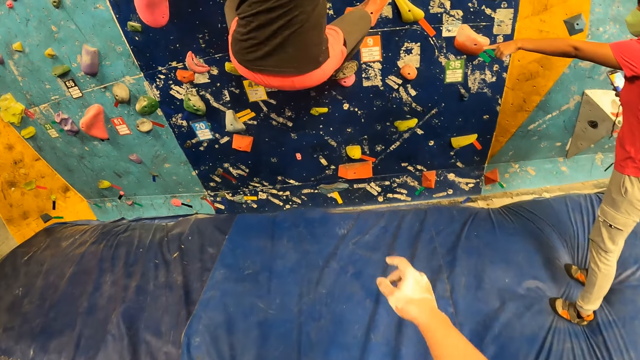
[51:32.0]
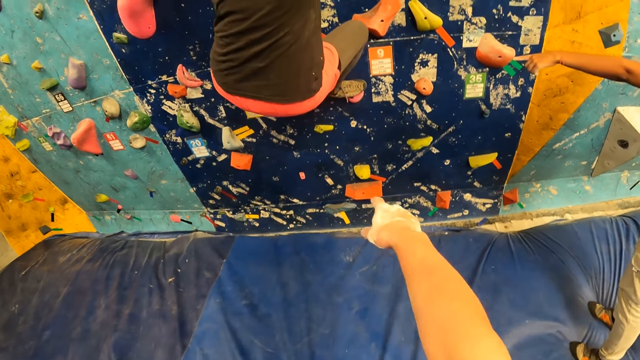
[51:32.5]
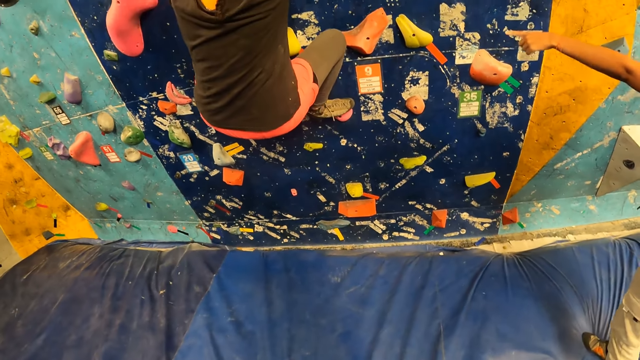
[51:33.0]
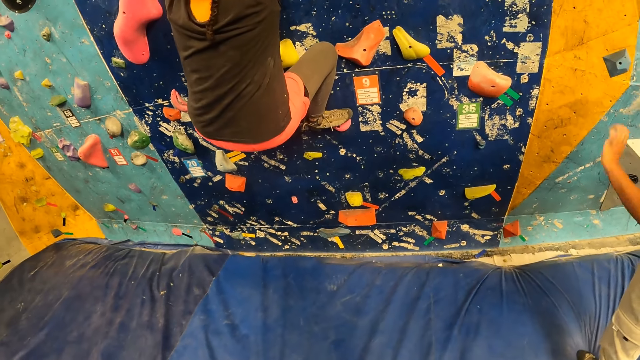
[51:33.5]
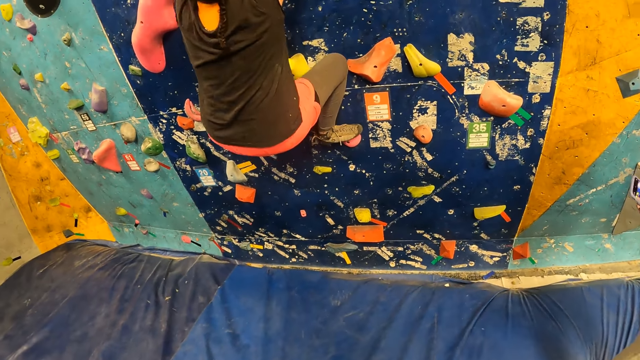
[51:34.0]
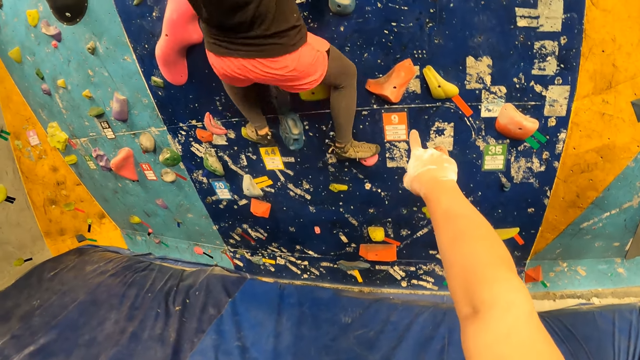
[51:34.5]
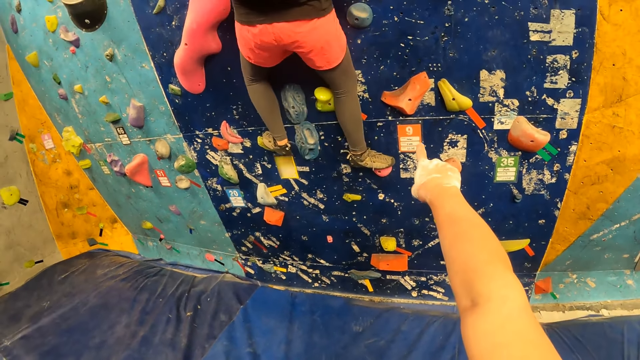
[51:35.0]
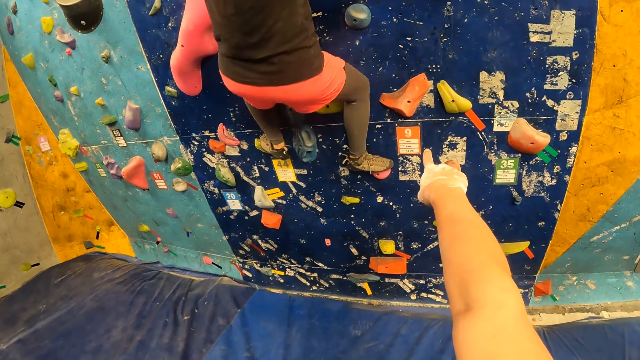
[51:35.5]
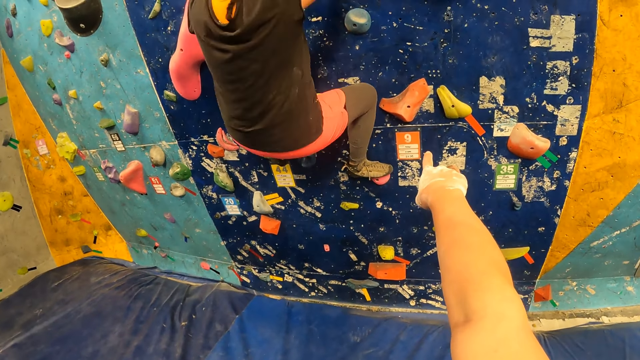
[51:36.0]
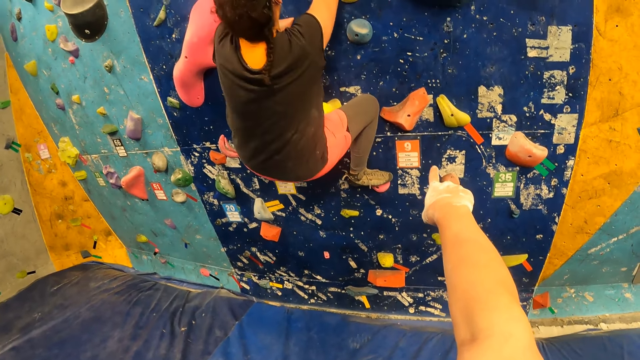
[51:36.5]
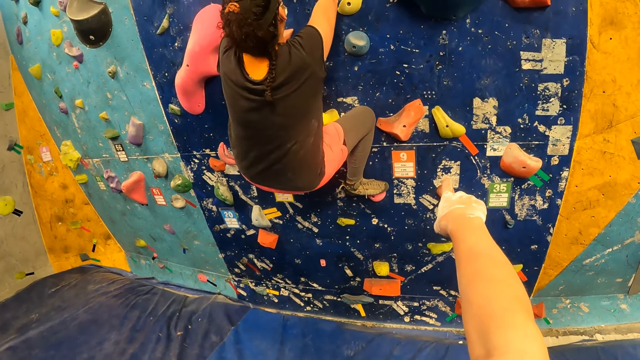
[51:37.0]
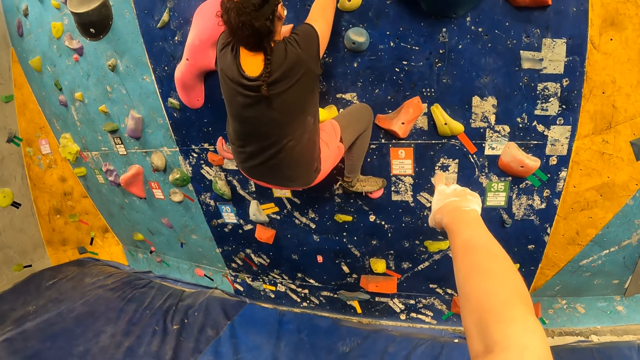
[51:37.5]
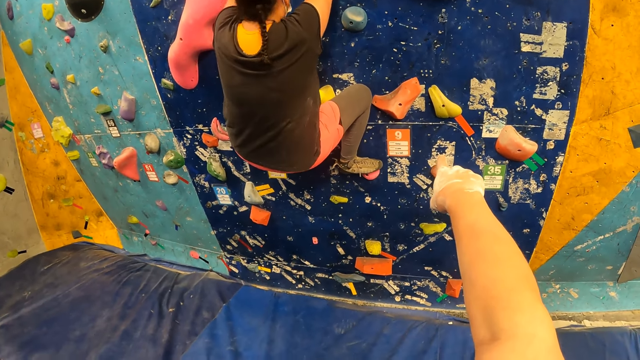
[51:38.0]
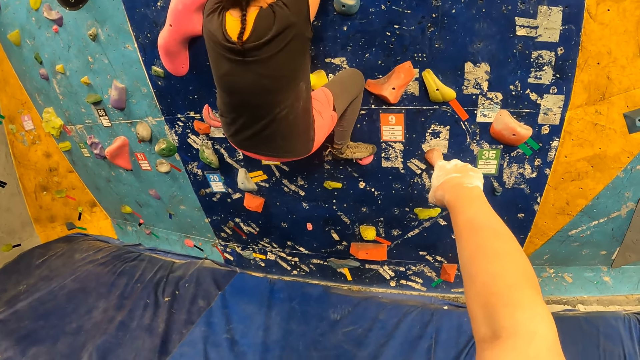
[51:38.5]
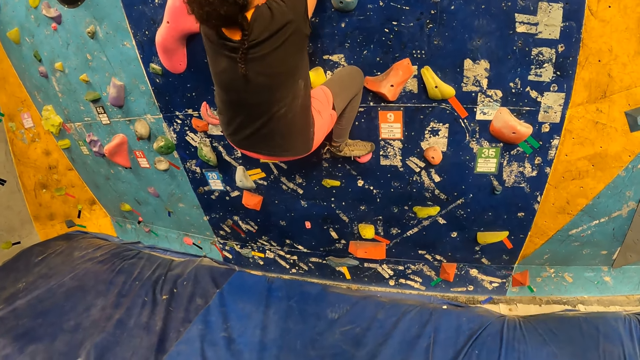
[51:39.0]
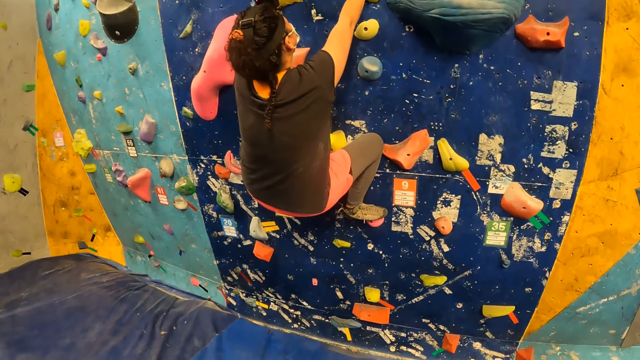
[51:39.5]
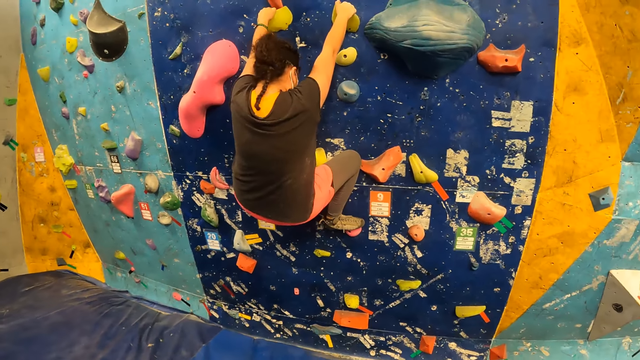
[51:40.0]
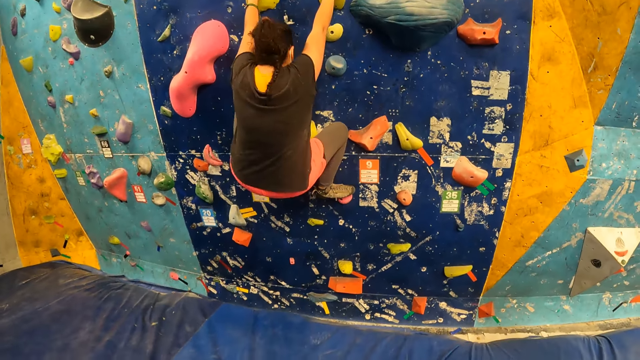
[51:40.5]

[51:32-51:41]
The camera wearer points at the rock wall with his right hand. He looks around. He points at the rock wall with his right hand again.

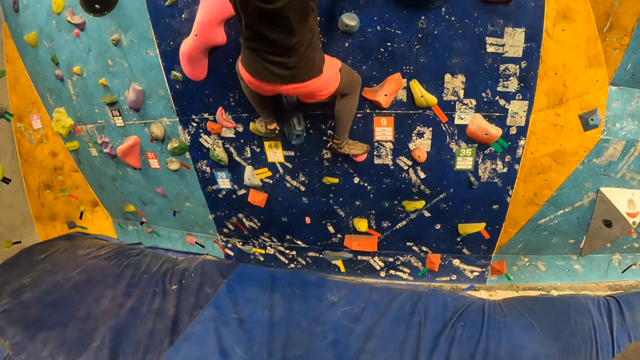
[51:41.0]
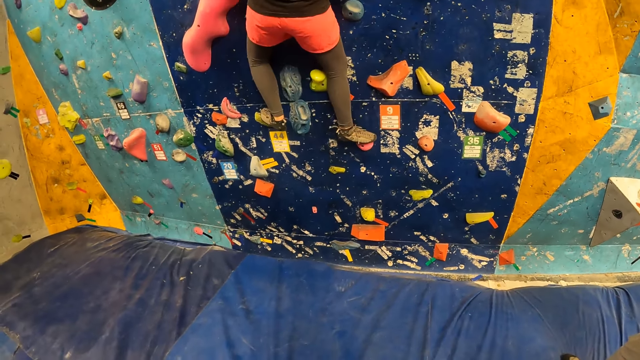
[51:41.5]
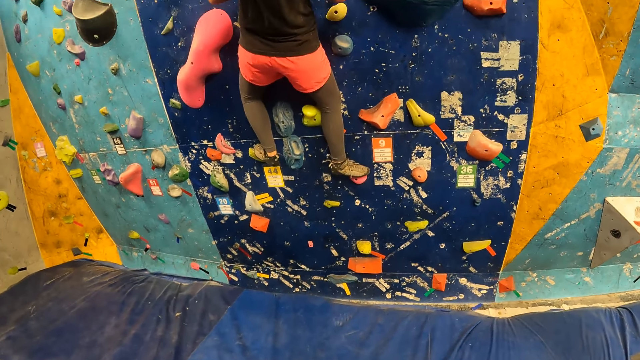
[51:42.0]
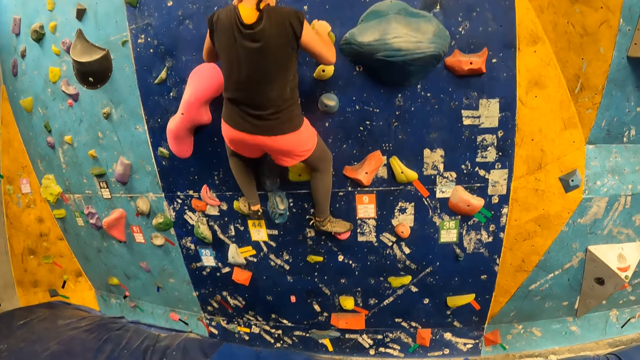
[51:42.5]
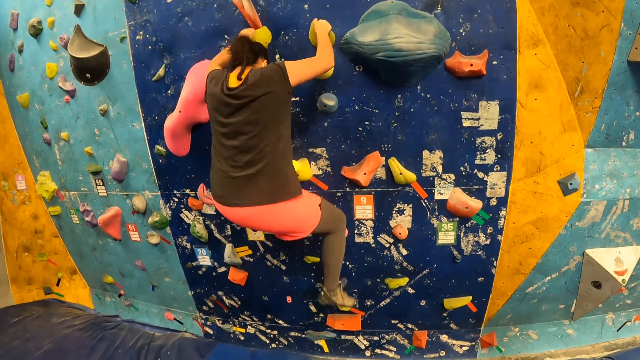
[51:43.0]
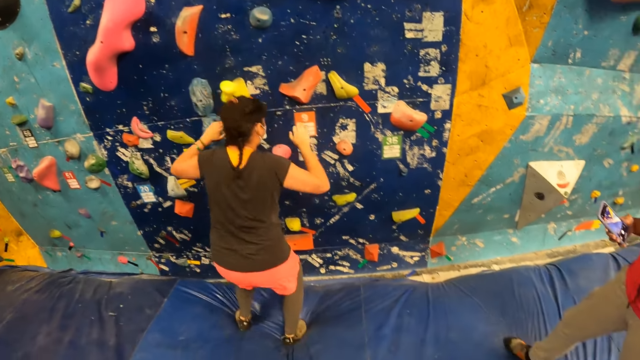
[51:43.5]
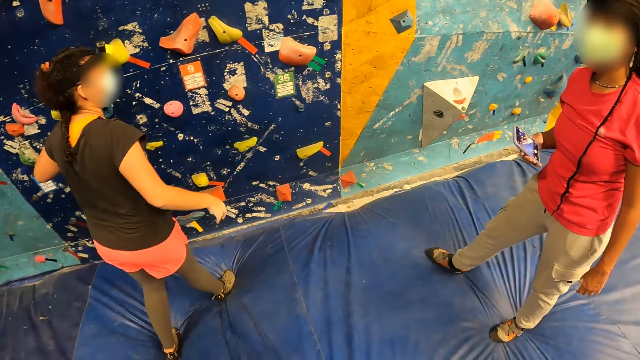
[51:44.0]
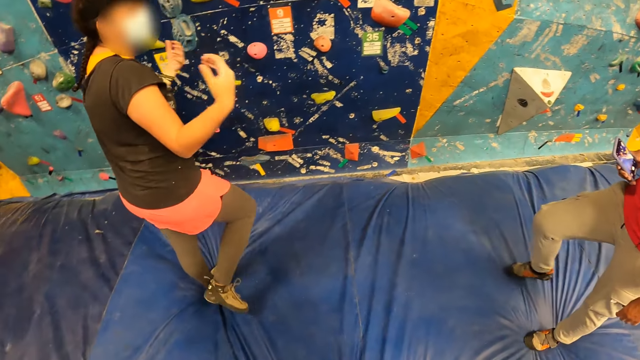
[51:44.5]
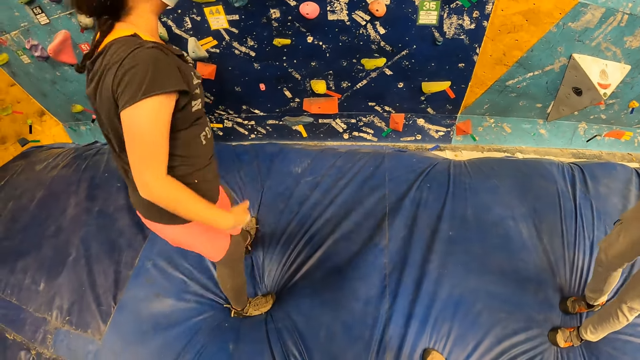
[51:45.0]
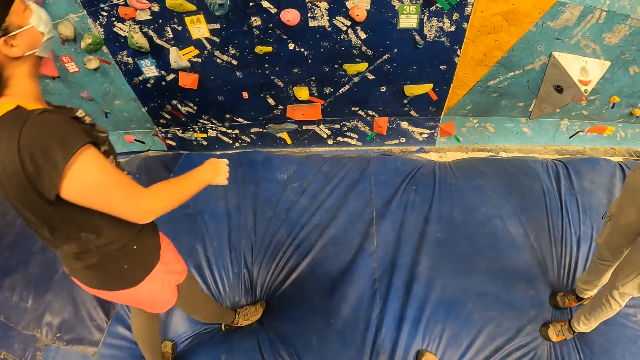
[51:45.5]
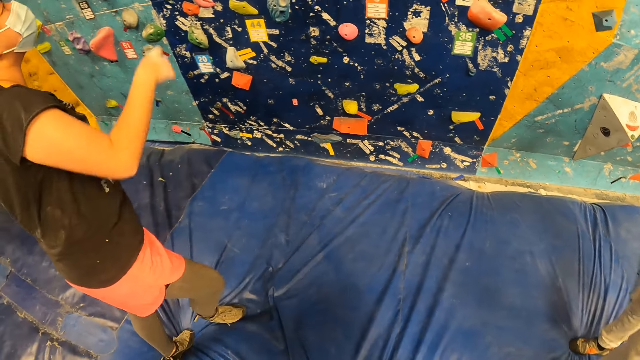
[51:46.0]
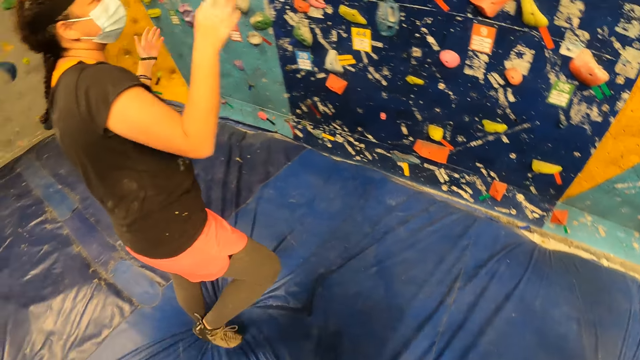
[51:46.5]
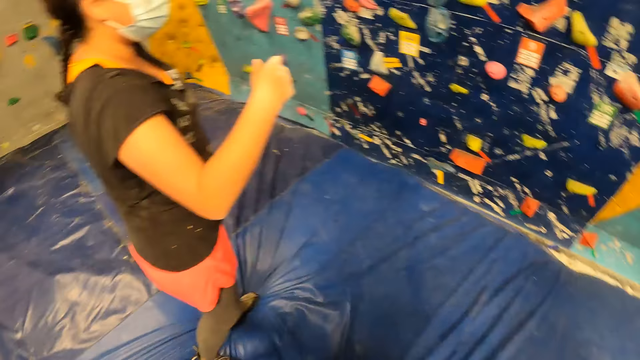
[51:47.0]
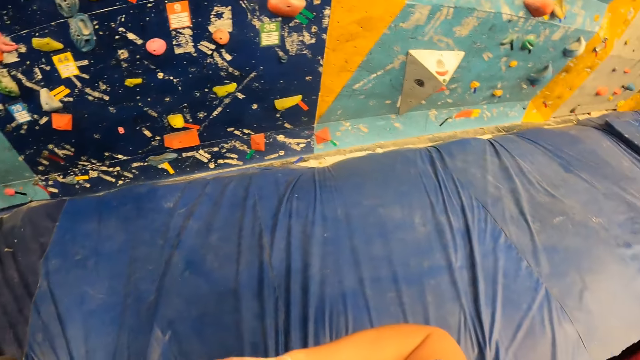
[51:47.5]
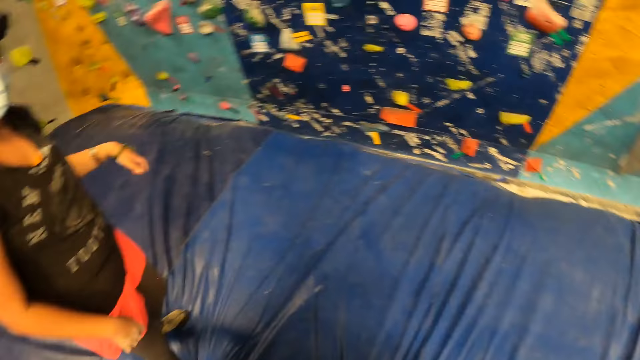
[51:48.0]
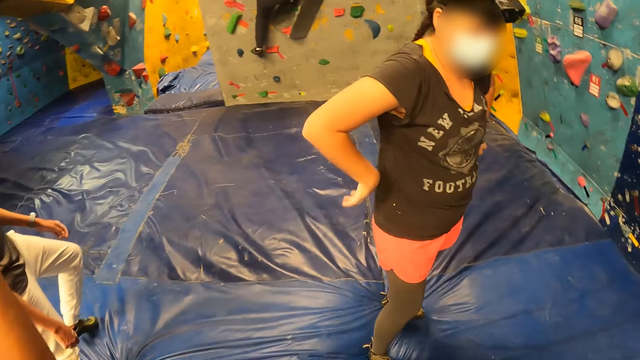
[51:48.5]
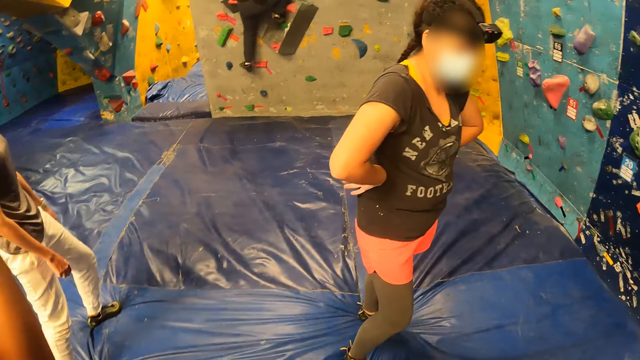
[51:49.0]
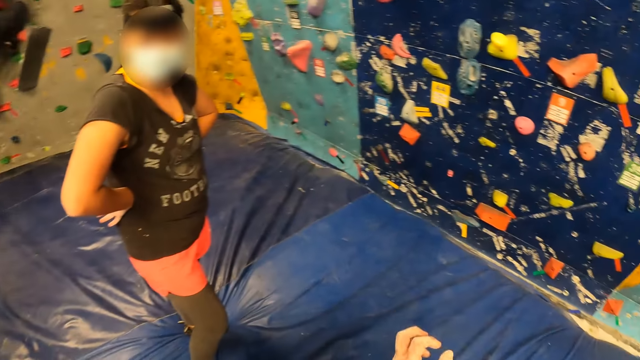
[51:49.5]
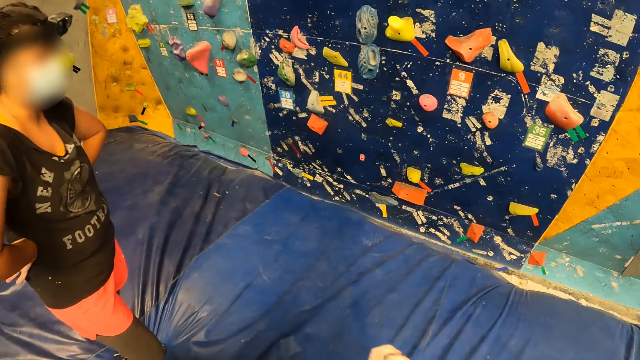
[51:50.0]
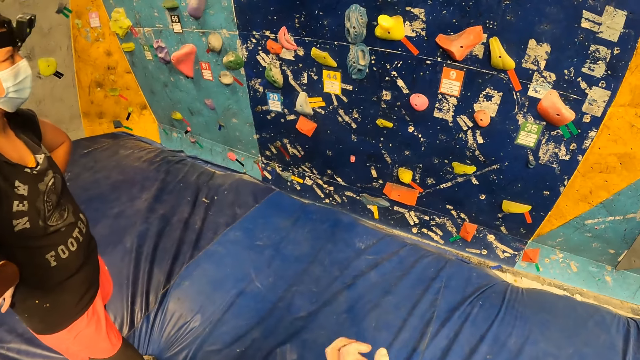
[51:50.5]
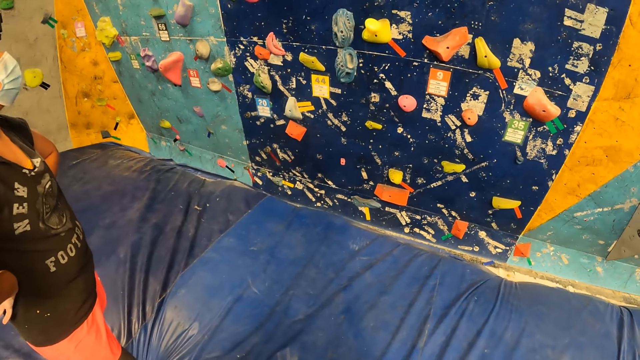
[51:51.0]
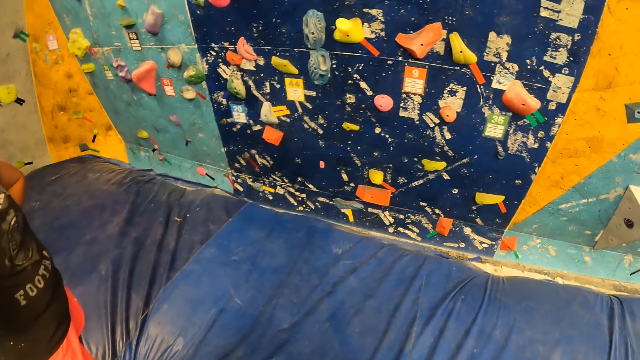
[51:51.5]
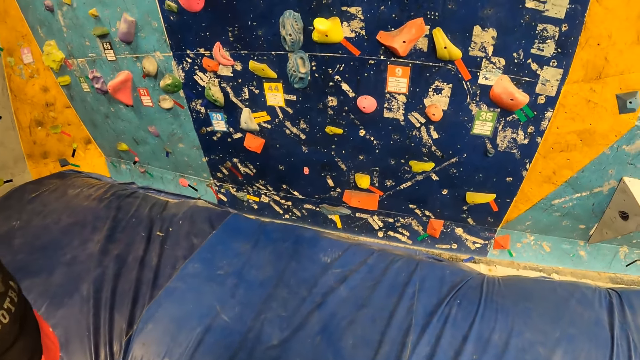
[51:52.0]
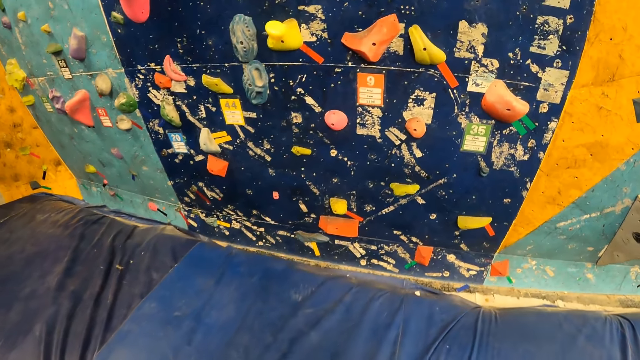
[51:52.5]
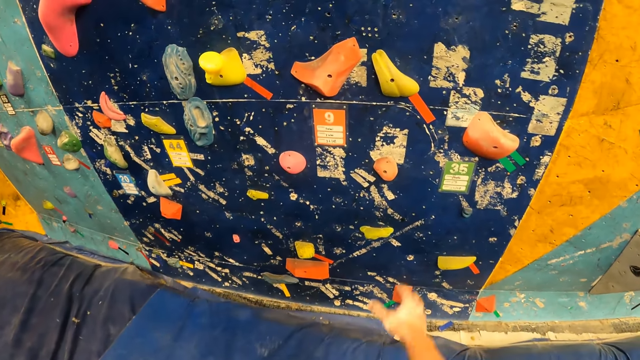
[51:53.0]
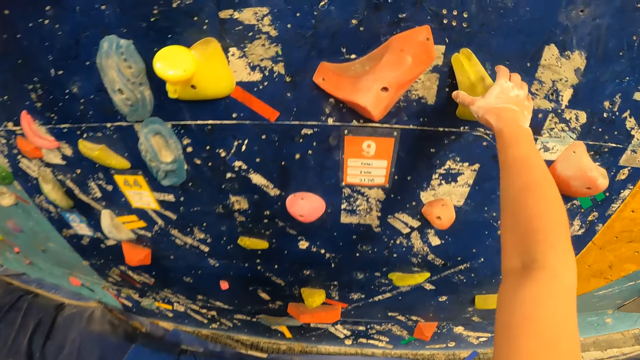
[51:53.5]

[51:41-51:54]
A woman jumps on the foam. The camera wearer talks to the woman.
